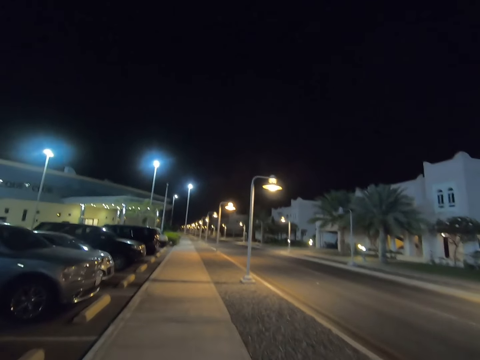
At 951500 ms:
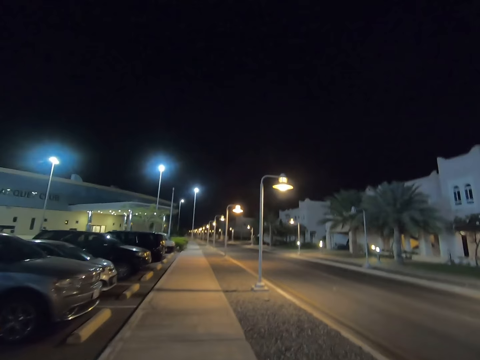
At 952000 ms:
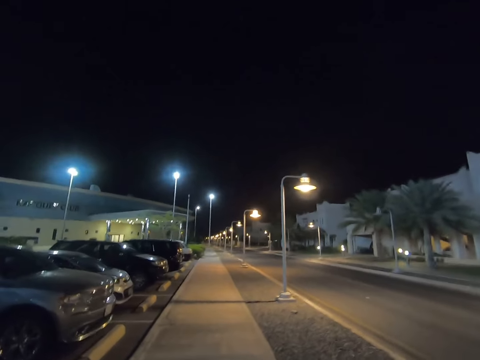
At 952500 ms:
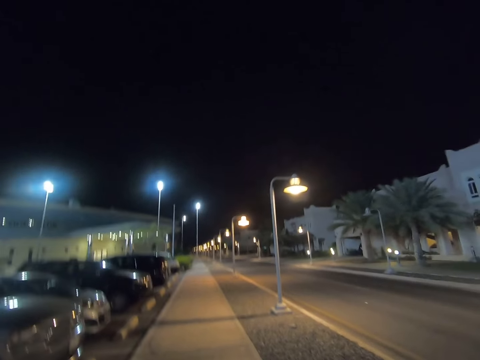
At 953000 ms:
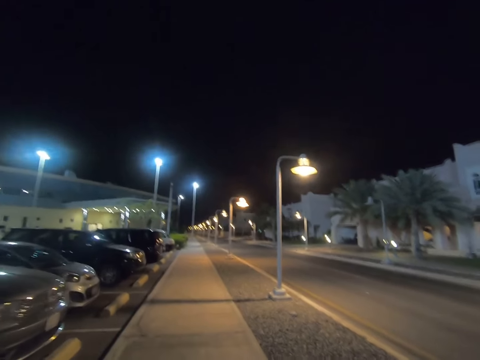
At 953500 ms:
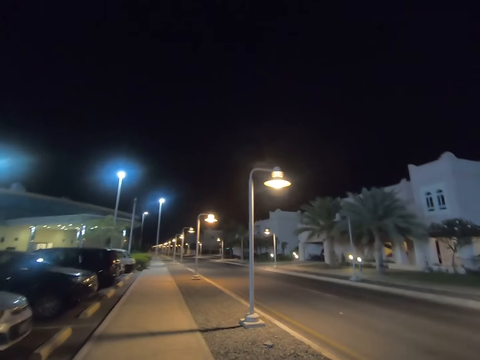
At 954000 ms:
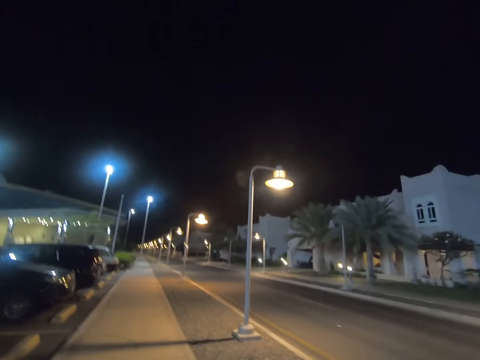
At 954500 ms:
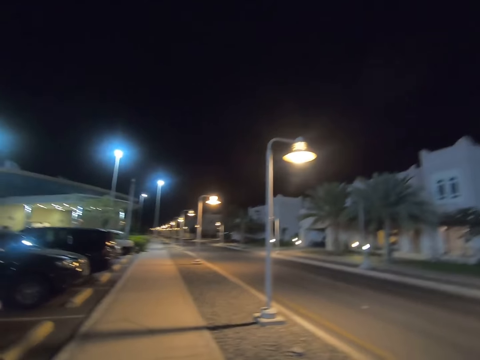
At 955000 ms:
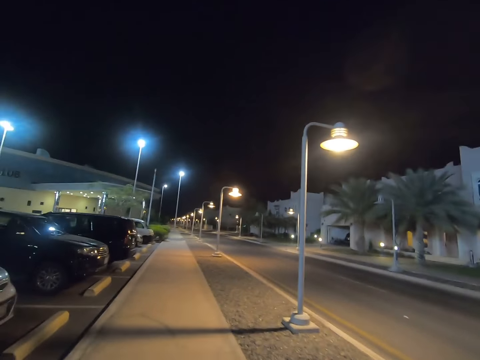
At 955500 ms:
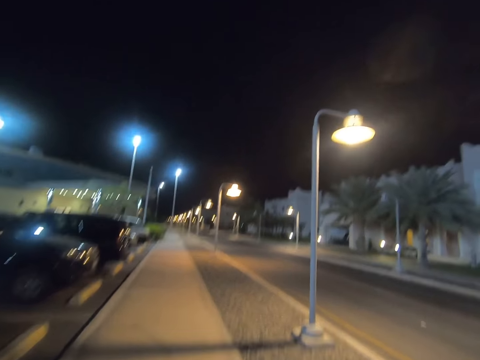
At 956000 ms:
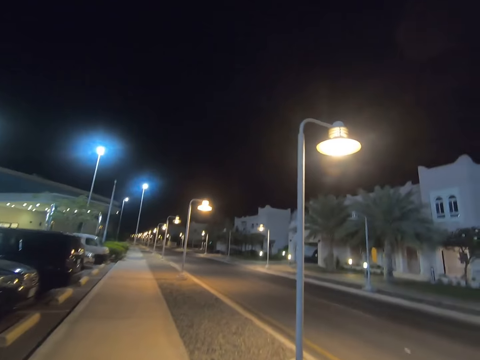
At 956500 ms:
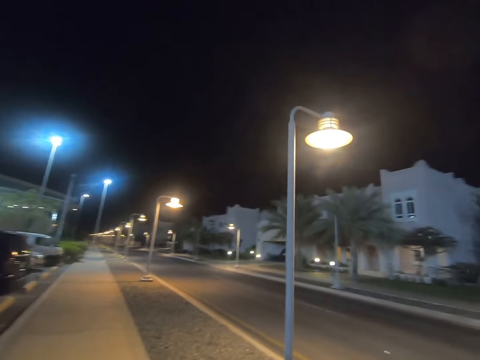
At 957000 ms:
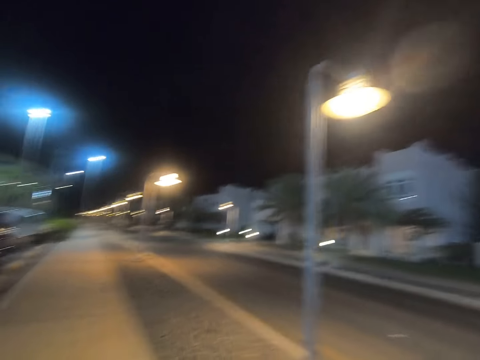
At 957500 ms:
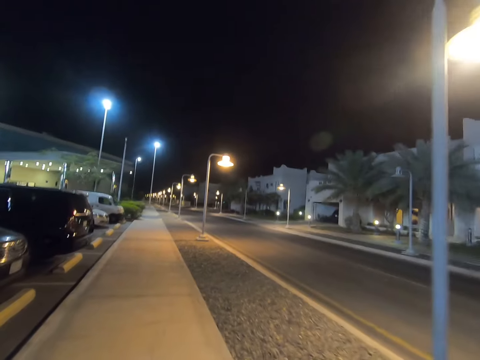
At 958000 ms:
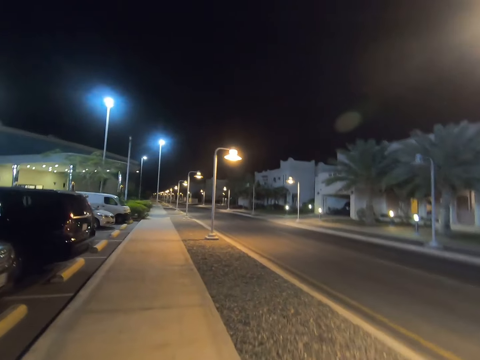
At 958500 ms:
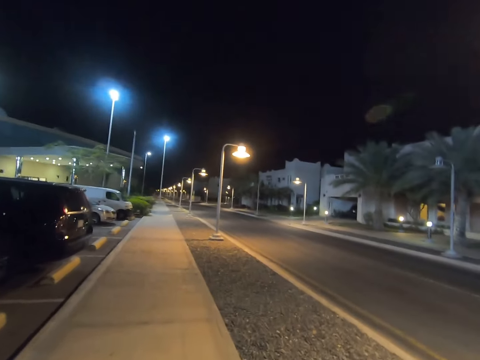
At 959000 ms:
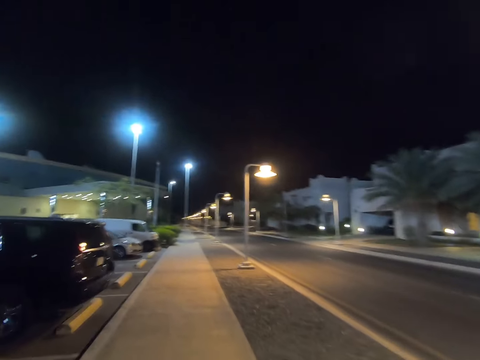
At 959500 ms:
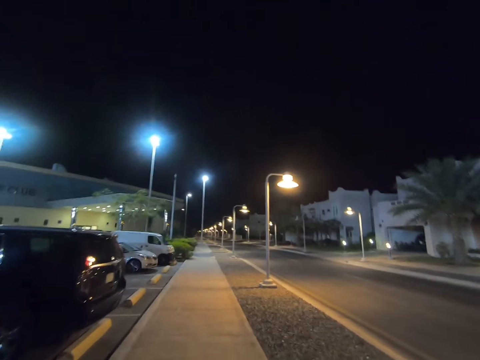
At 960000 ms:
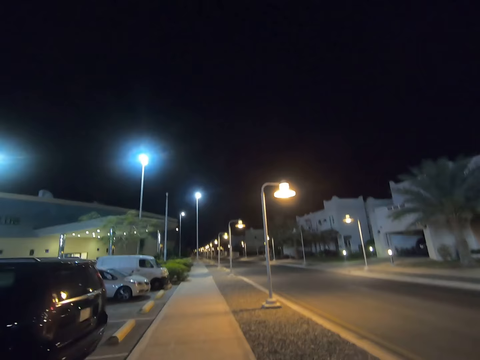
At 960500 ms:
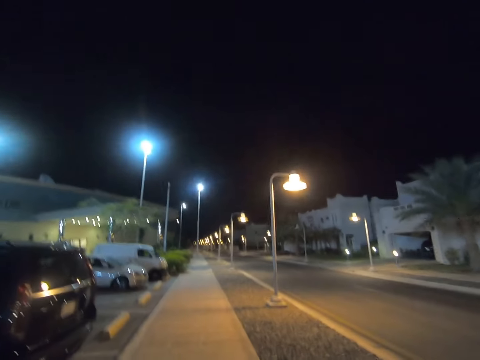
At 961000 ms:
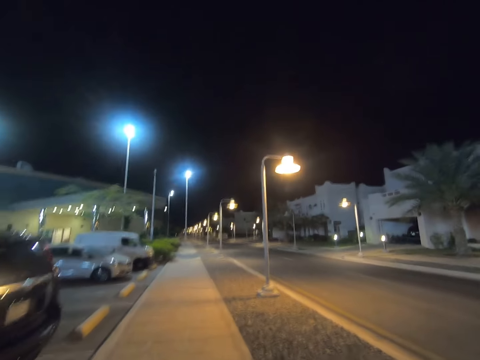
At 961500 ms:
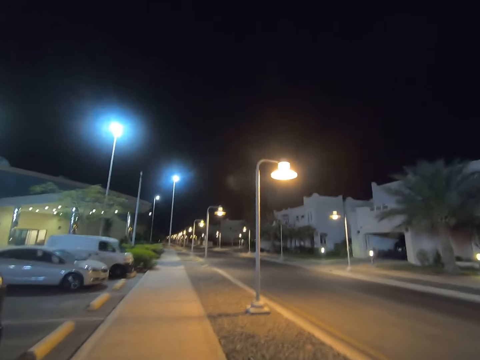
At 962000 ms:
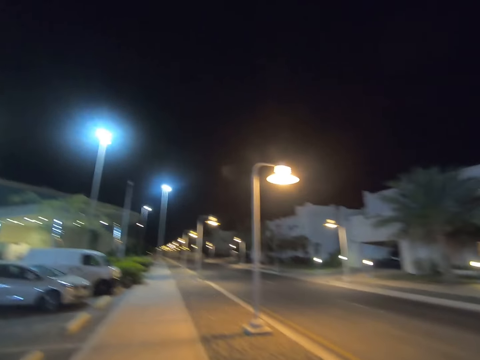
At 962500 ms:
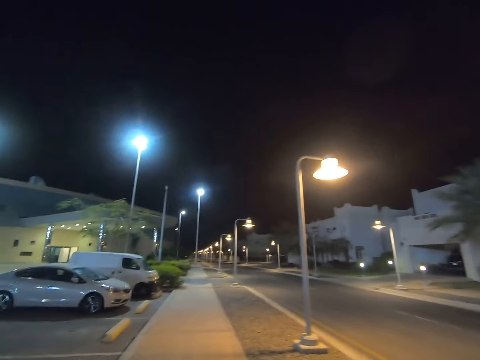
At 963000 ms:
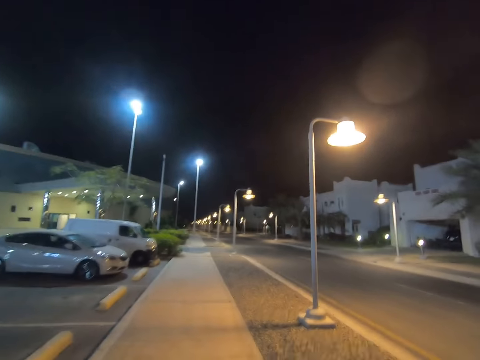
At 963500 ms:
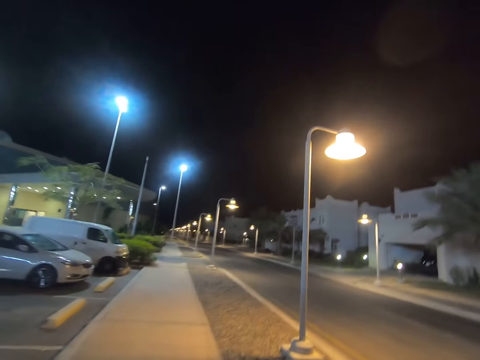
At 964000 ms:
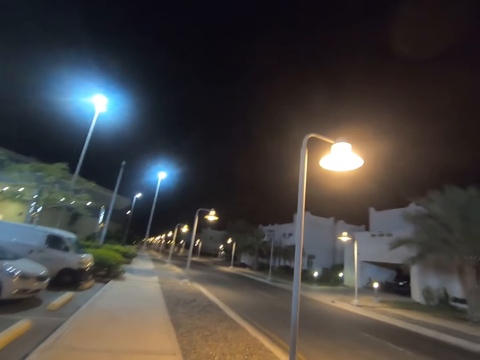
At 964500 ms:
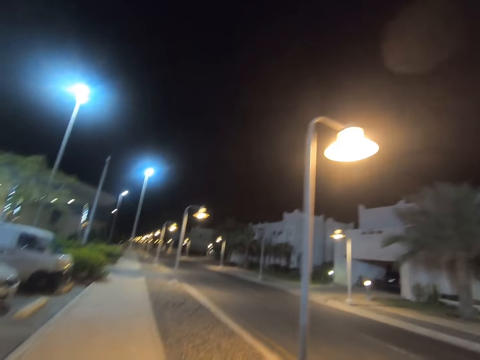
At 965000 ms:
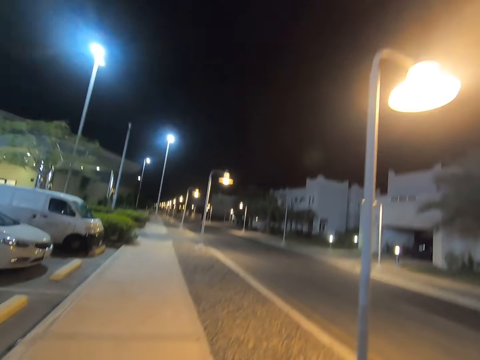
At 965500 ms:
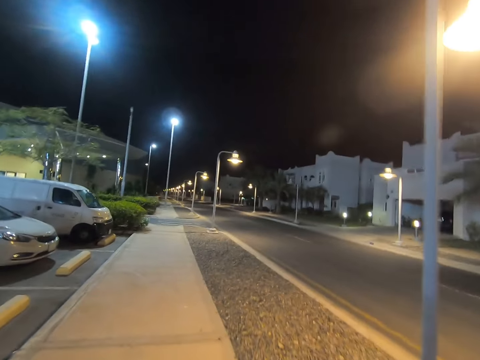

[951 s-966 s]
The camera wearer looks right. They look forward. They look right. They look forward.

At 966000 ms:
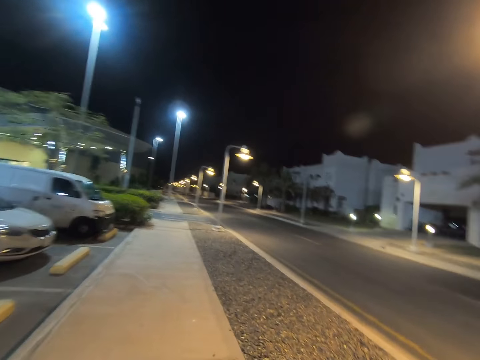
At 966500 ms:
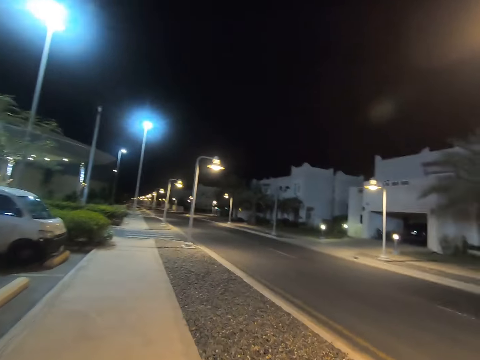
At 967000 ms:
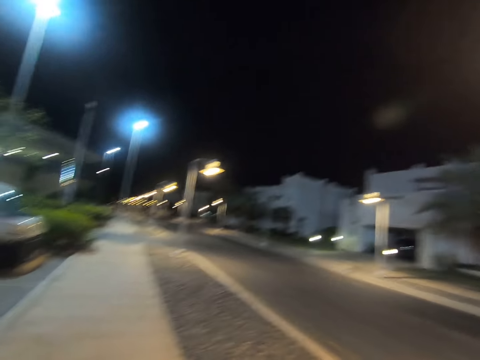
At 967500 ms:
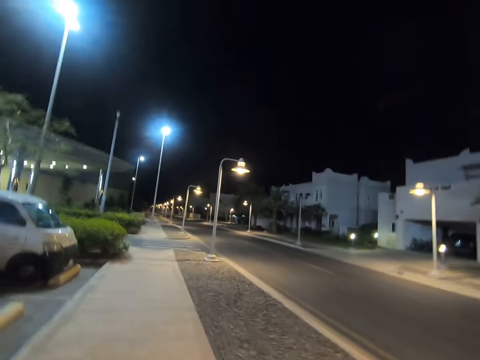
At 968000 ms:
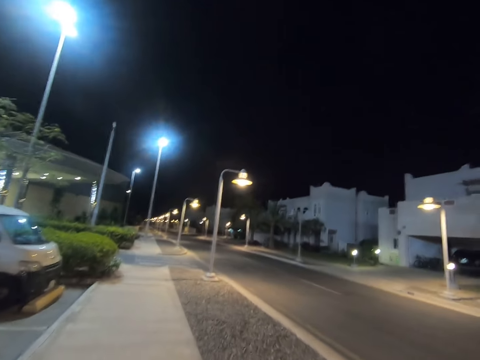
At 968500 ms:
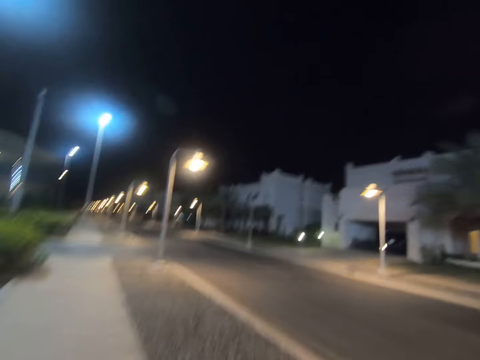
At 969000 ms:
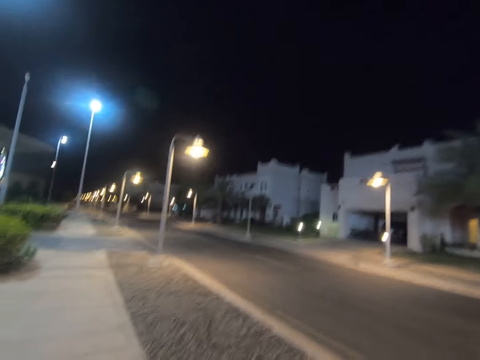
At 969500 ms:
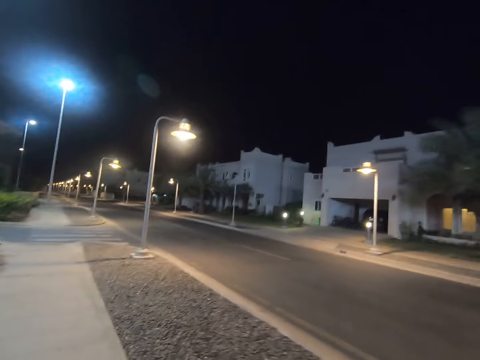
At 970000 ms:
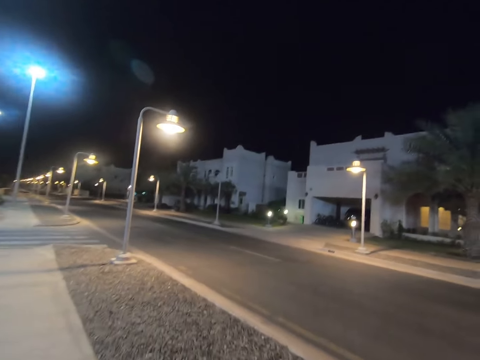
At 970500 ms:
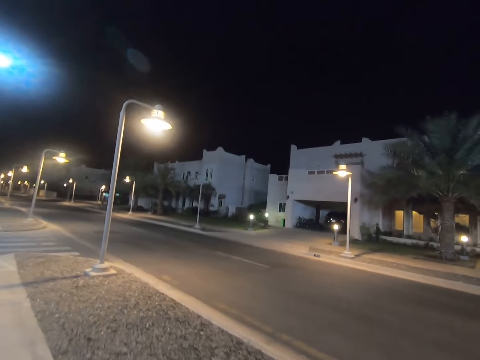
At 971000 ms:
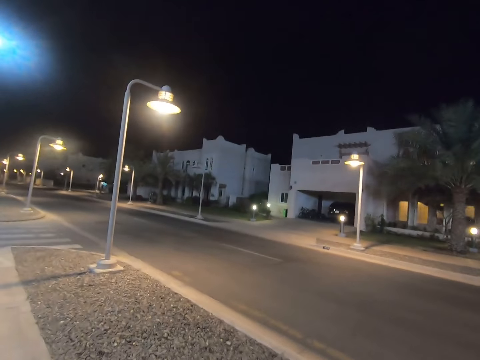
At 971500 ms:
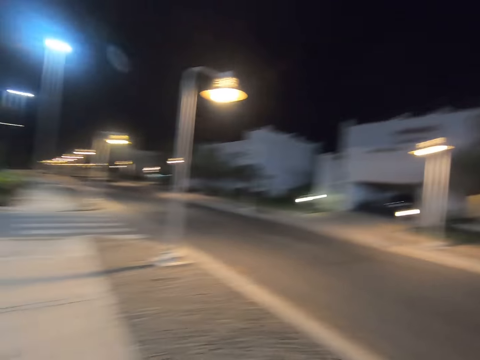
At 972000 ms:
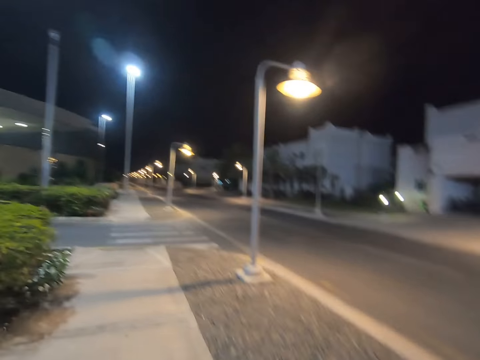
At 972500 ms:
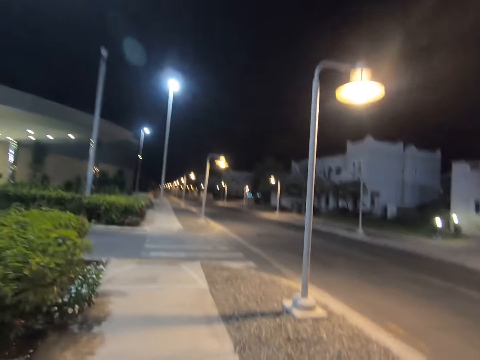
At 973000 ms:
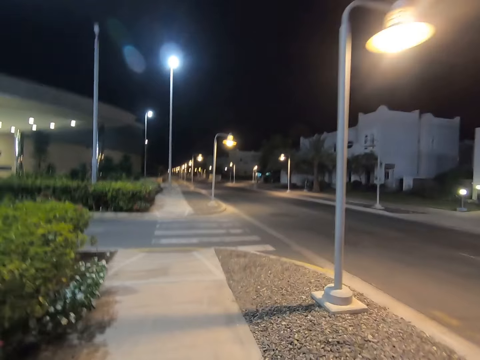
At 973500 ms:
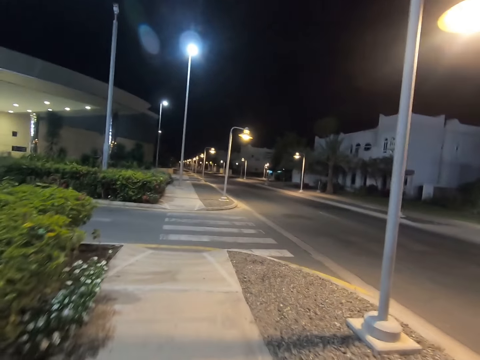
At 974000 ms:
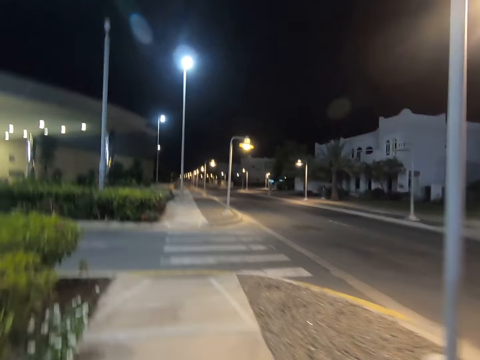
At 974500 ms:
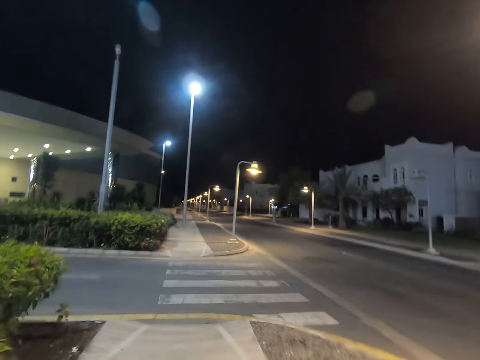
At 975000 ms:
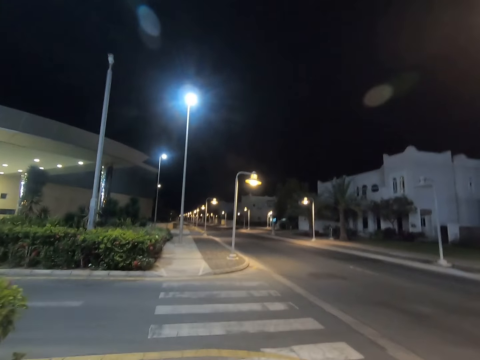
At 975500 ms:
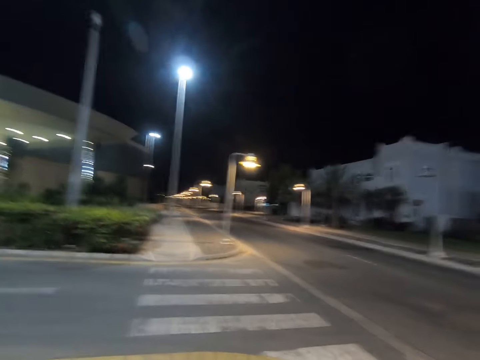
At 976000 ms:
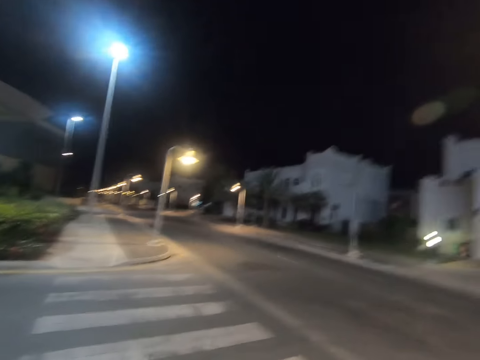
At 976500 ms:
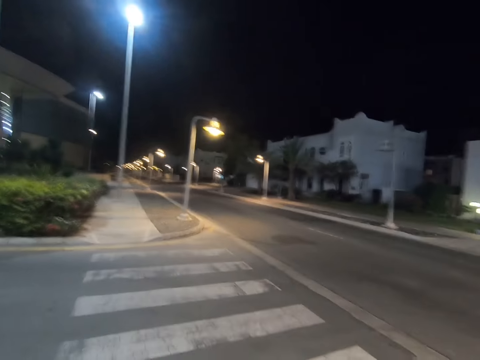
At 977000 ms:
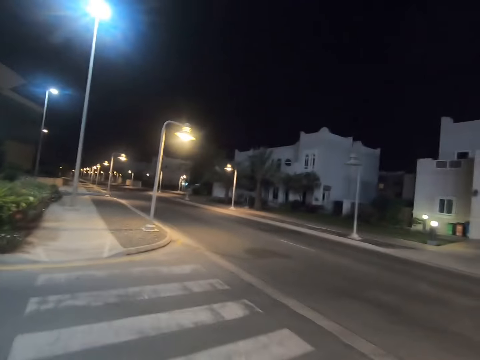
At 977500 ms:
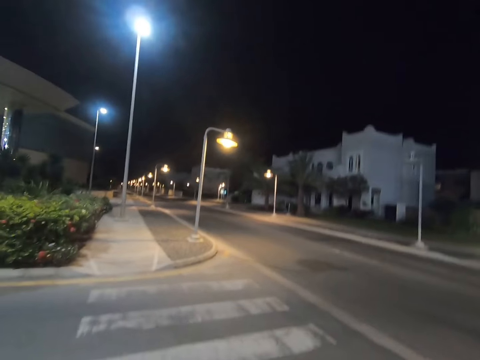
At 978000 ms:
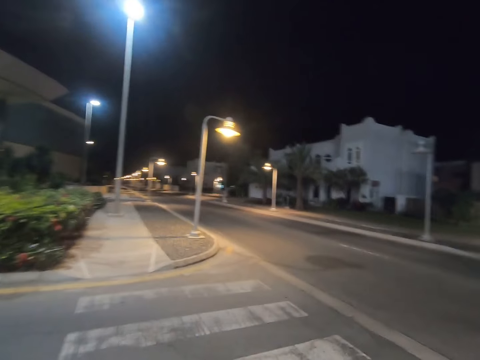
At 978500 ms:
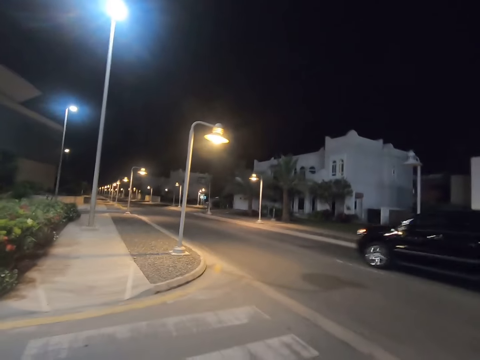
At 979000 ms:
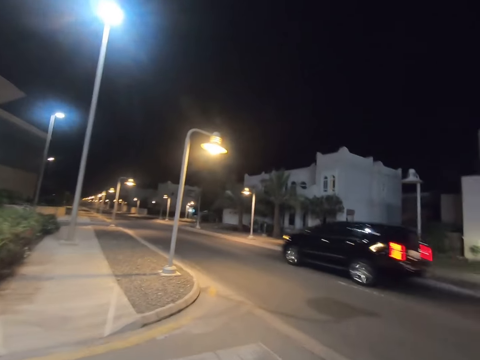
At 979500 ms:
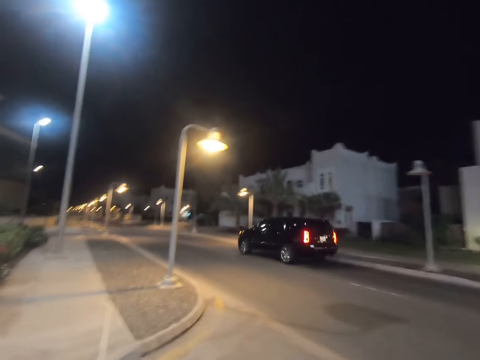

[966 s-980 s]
The camera wearer looks right. They look forward. They look right. They cross the road. They look forward.
